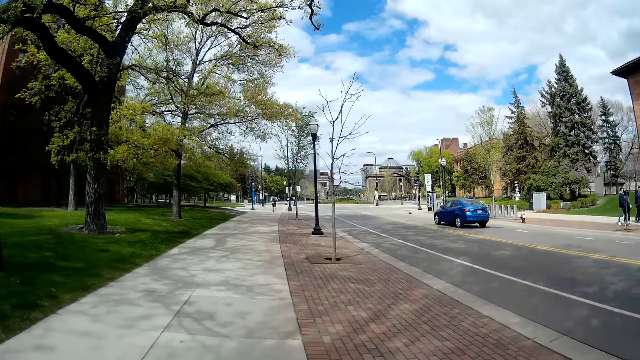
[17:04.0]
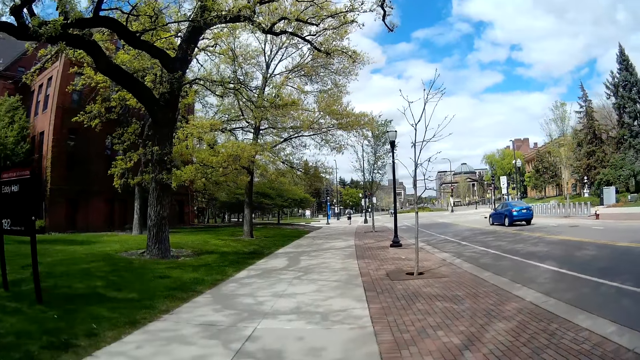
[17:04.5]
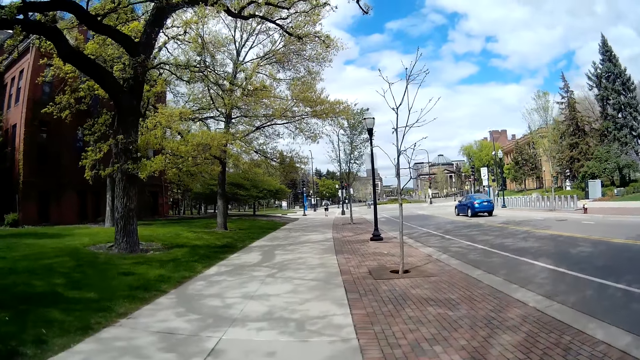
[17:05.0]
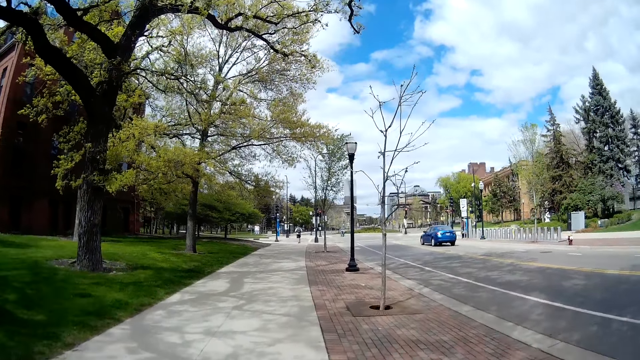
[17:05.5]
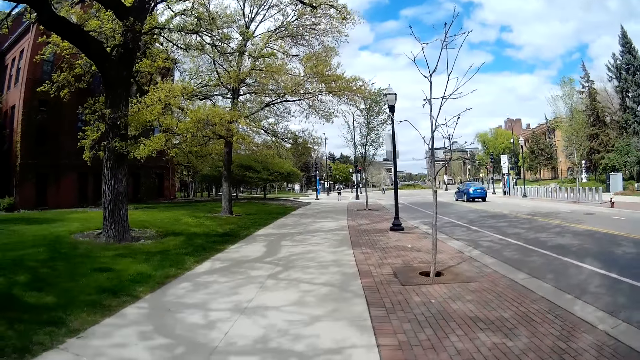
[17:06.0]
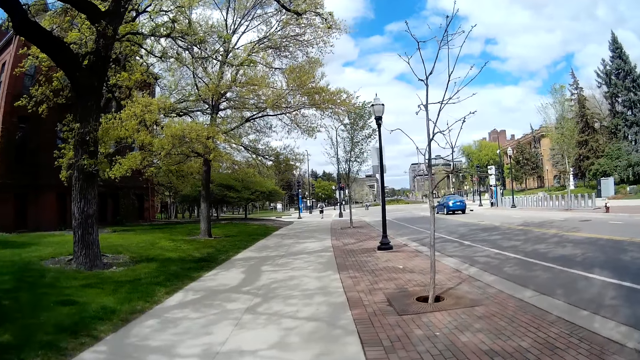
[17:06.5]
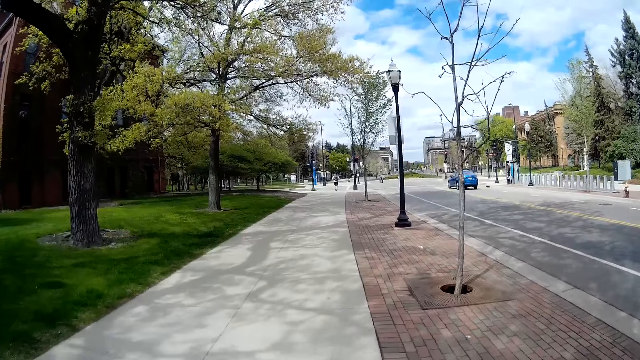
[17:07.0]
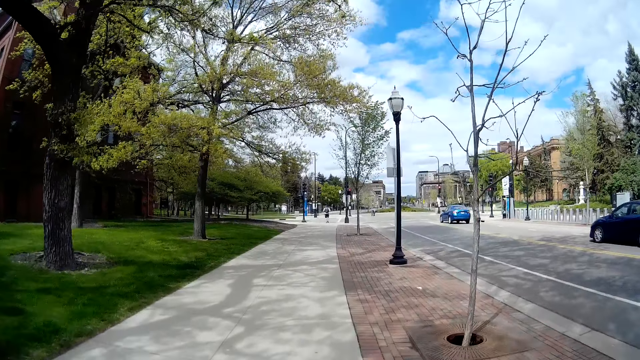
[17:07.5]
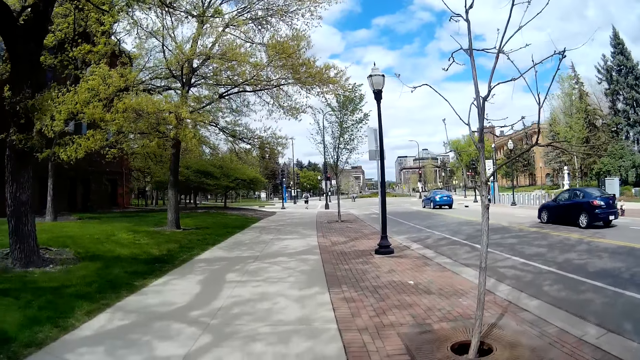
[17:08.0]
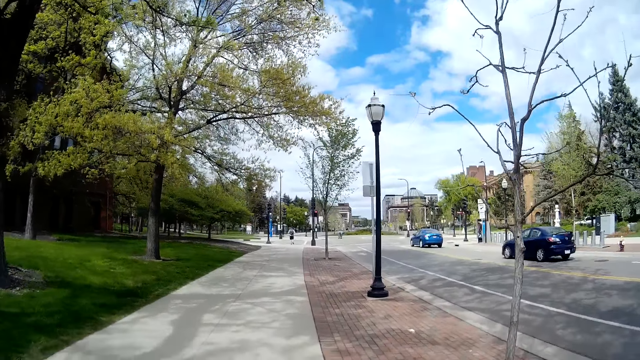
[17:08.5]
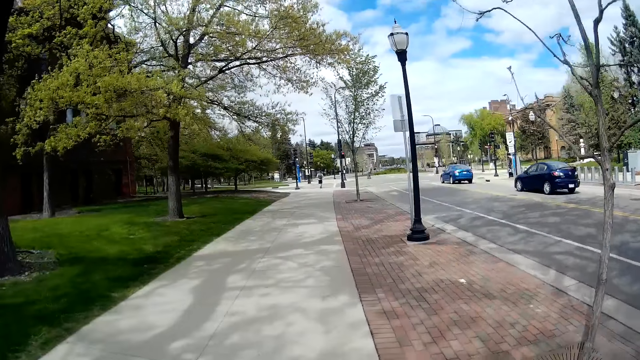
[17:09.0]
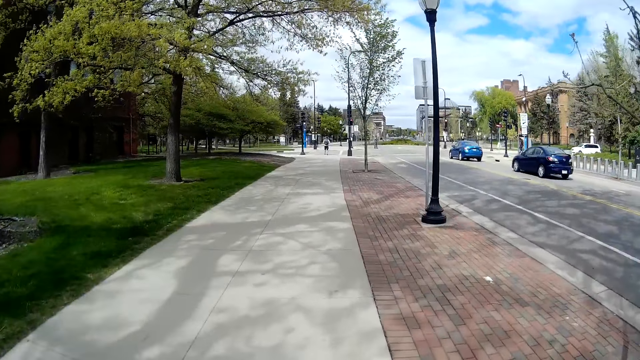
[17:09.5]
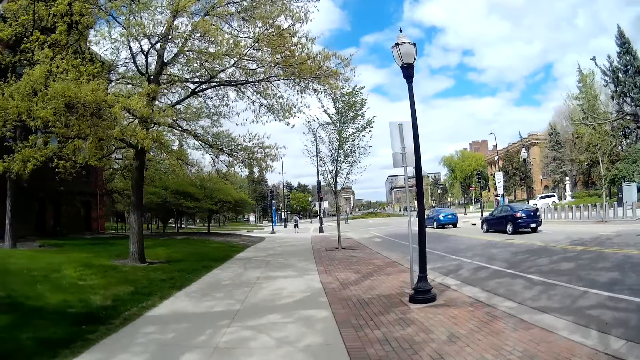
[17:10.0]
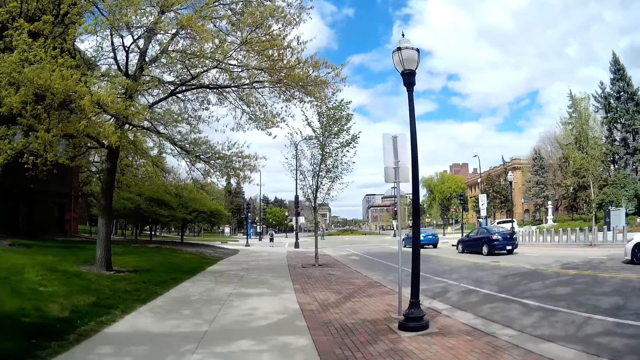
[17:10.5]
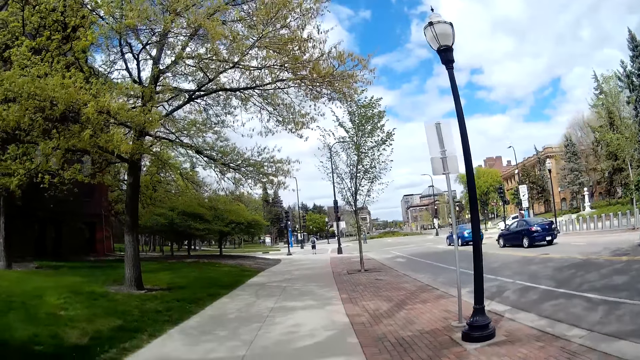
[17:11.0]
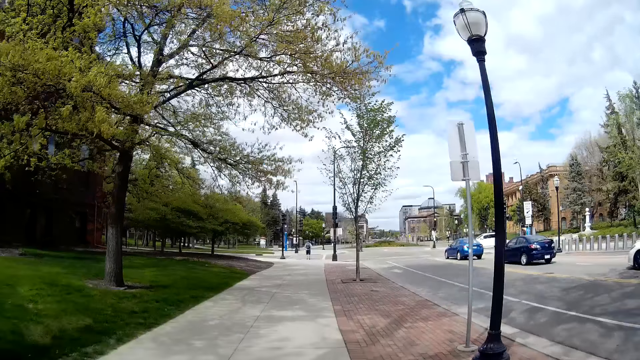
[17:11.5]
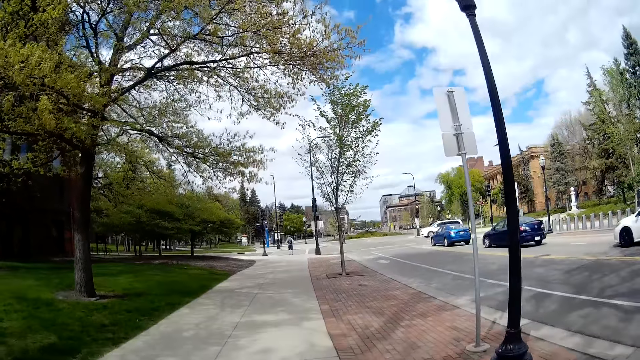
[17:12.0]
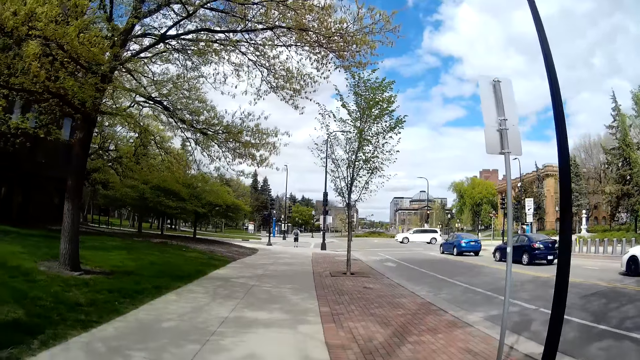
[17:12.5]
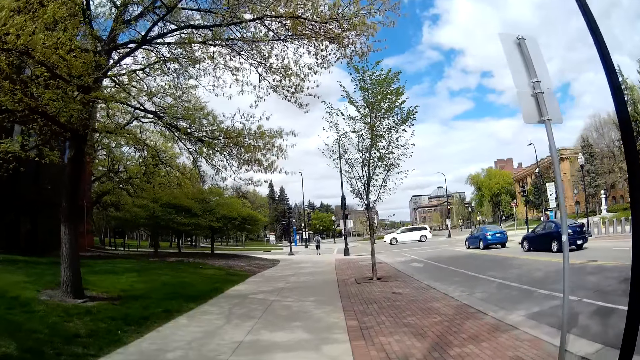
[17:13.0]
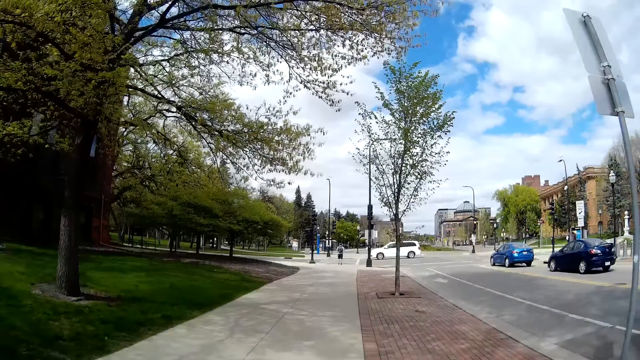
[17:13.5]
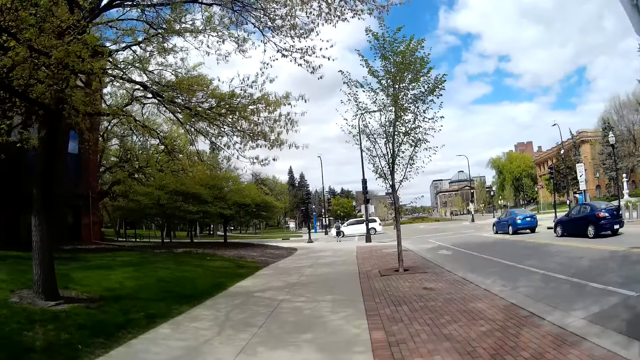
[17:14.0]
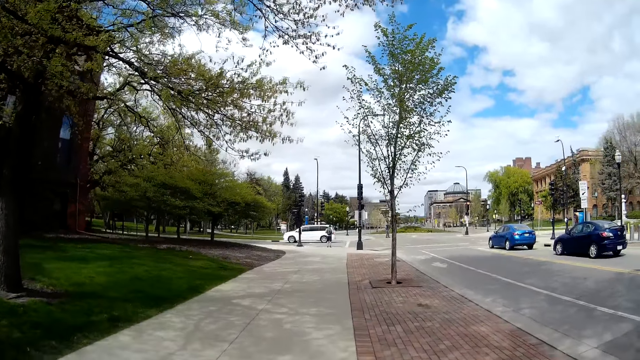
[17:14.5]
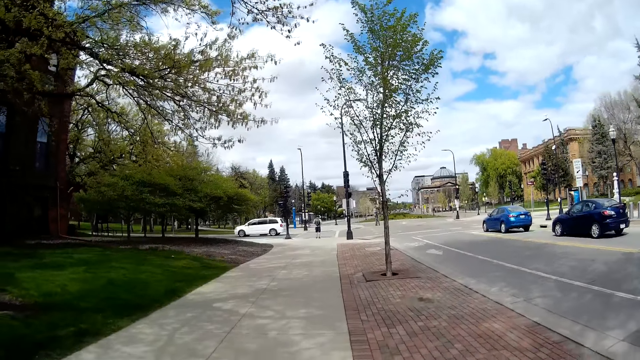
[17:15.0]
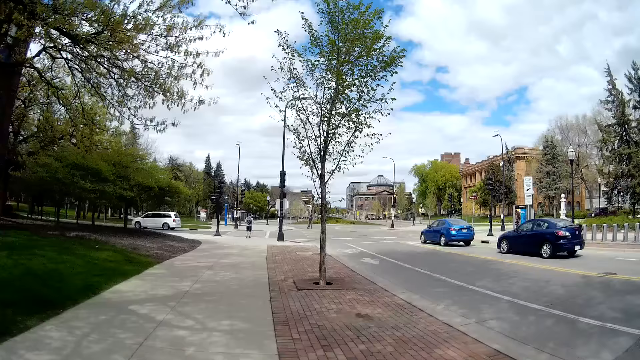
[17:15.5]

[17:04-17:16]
A car drives past the camera wearer.

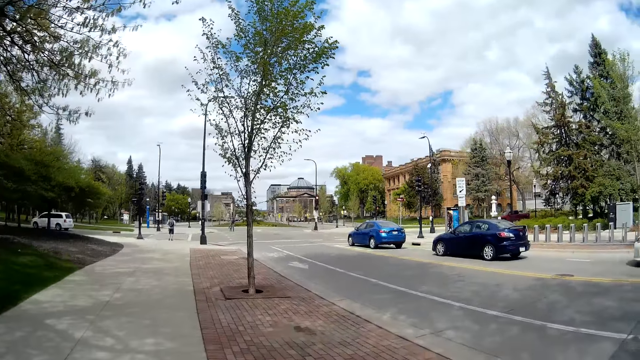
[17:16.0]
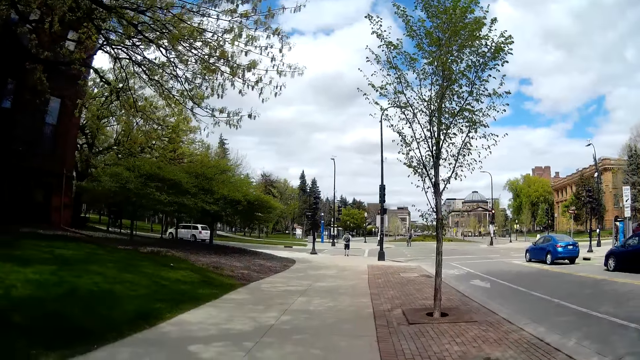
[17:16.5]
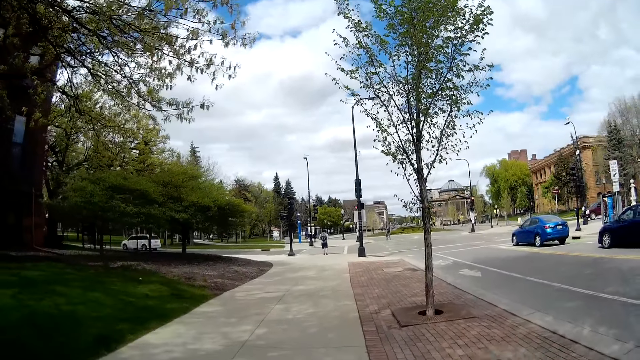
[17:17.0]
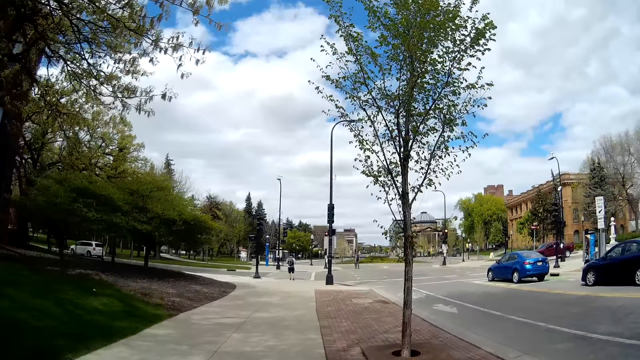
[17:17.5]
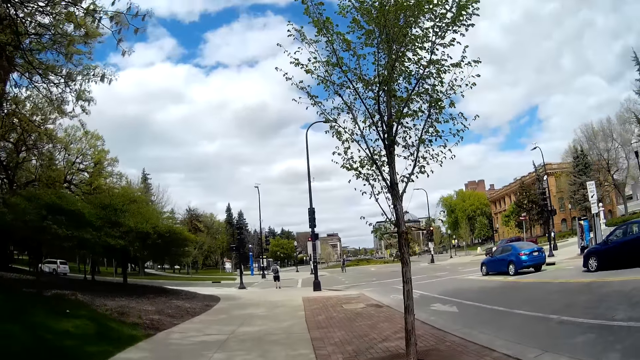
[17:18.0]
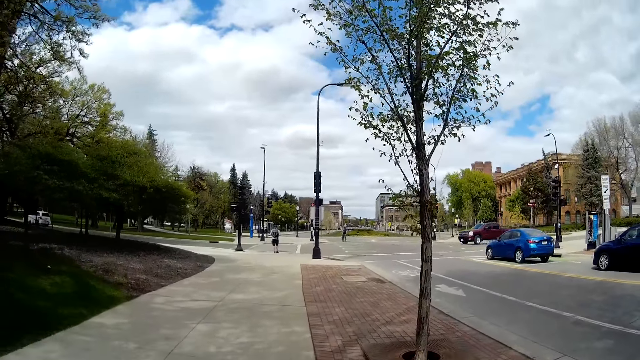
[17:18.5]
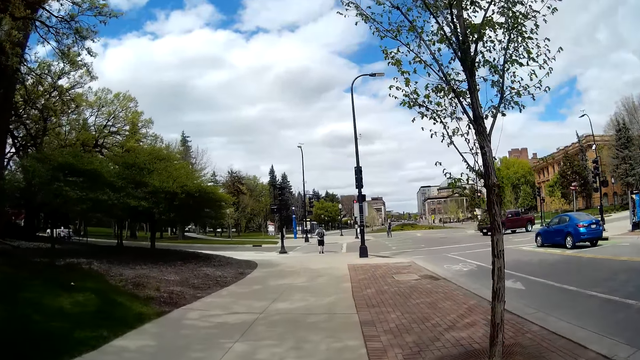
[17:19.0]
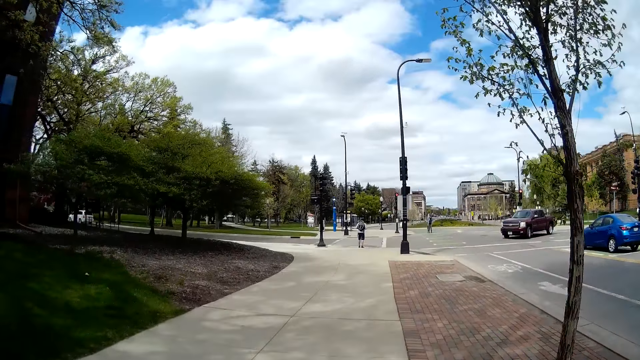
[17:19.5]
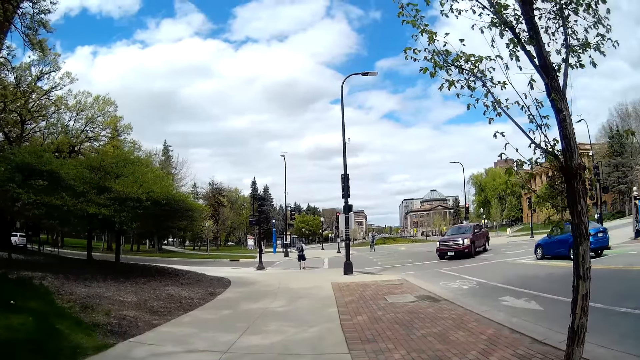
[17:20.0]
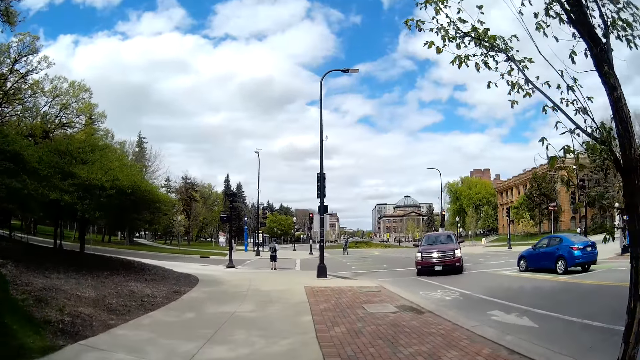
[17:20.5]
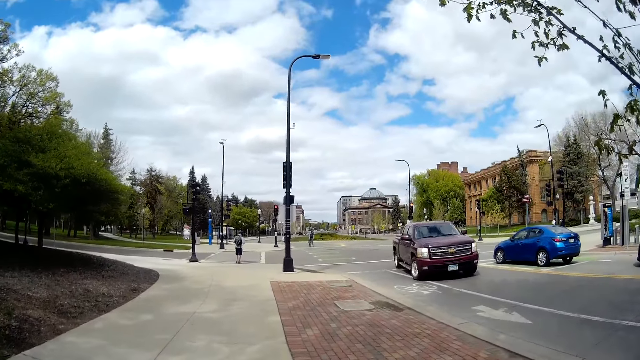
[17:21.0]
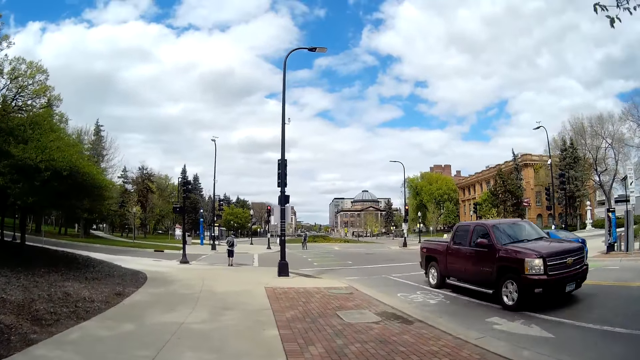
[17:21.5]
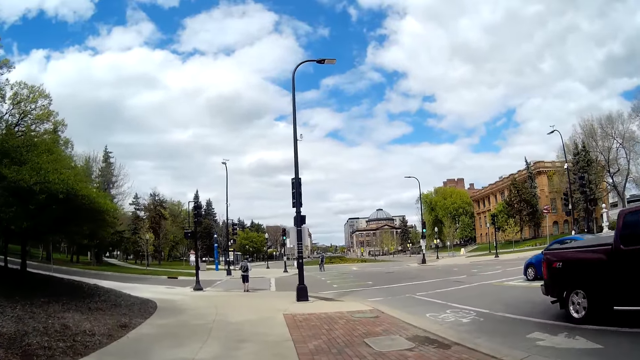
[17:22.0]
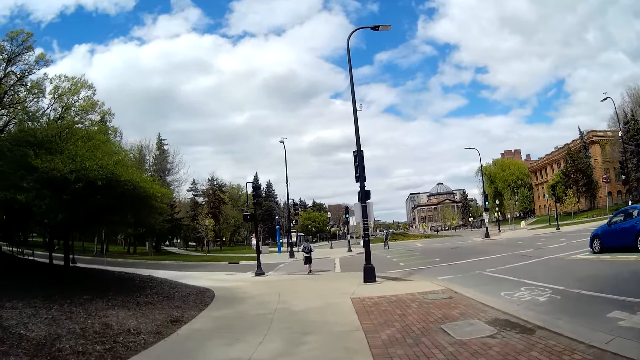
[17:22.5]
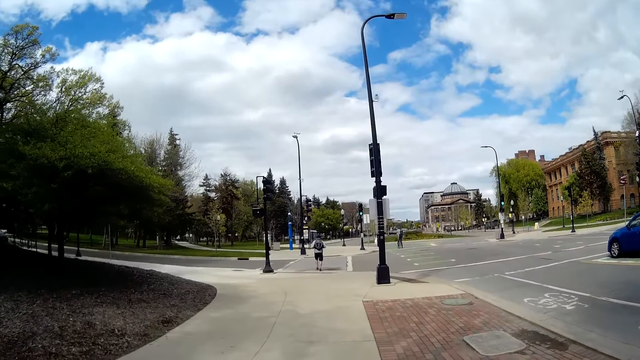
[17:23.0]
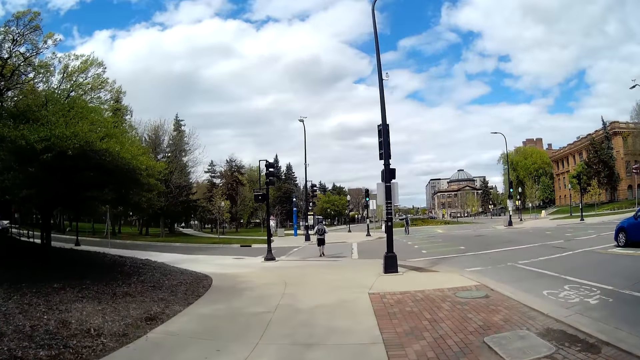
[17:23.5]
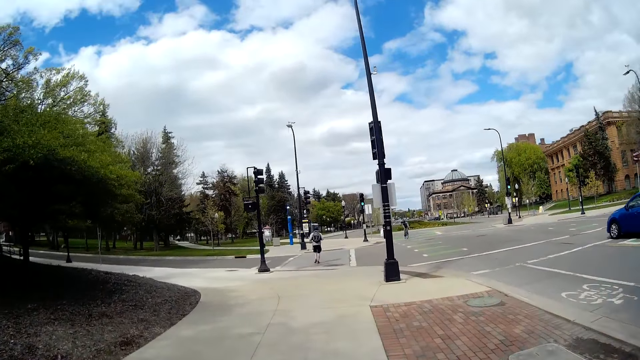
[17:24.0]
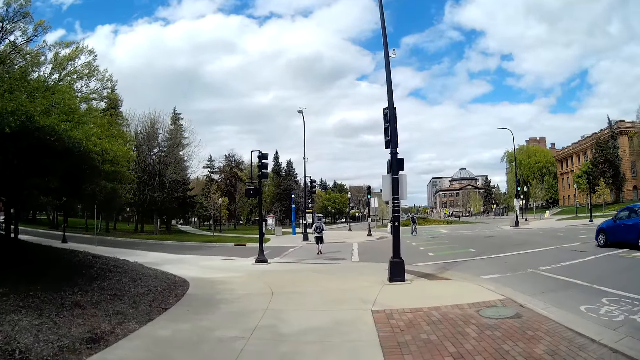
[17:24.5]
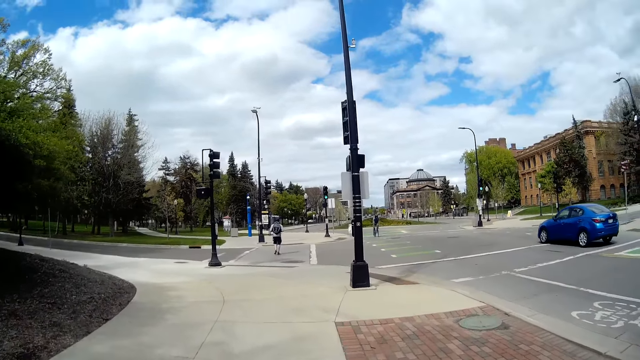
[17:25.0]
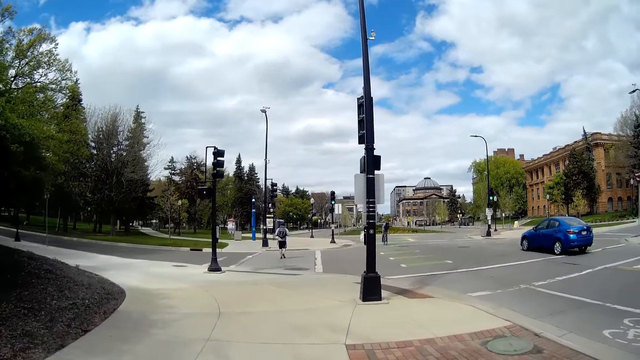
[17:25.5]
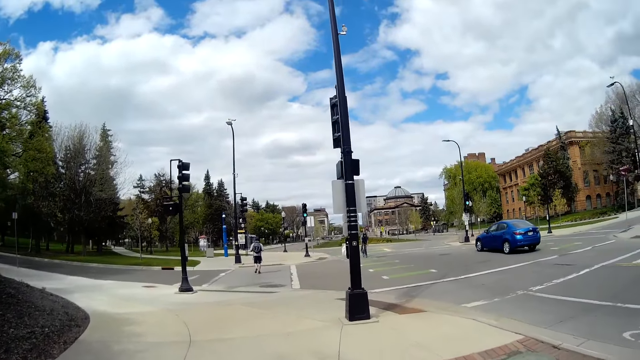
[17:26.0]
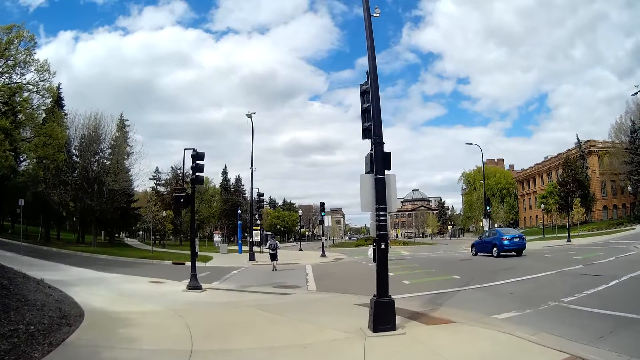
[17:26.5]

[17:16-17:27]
A car drives past the camera wearer.
